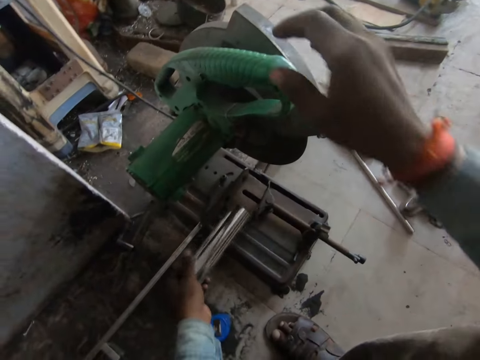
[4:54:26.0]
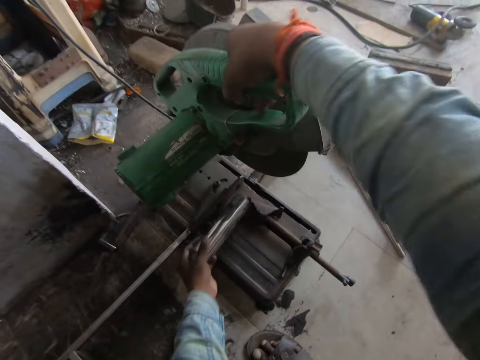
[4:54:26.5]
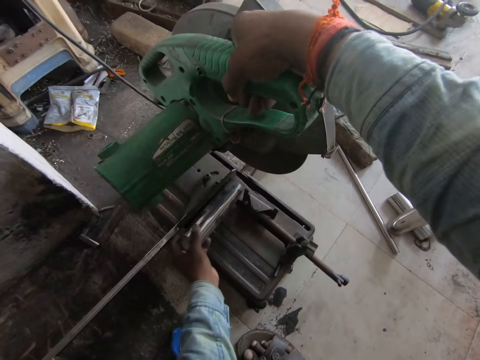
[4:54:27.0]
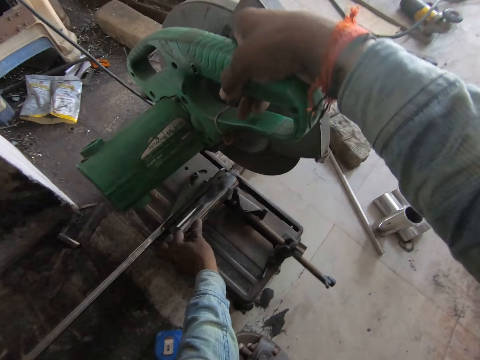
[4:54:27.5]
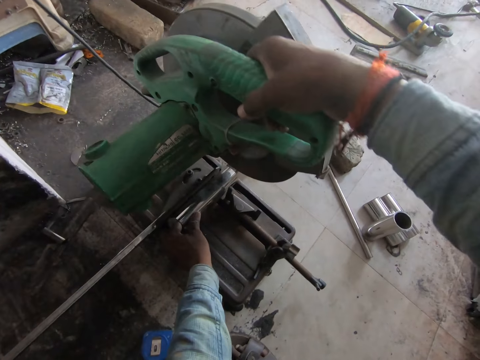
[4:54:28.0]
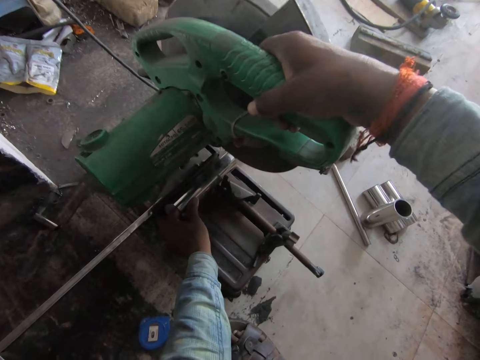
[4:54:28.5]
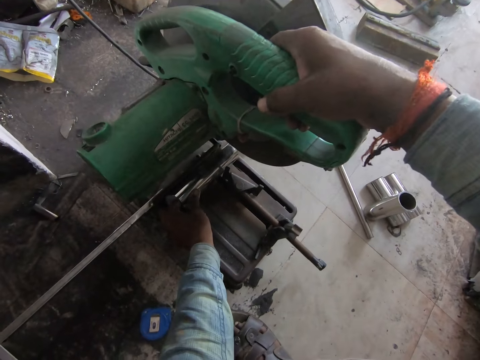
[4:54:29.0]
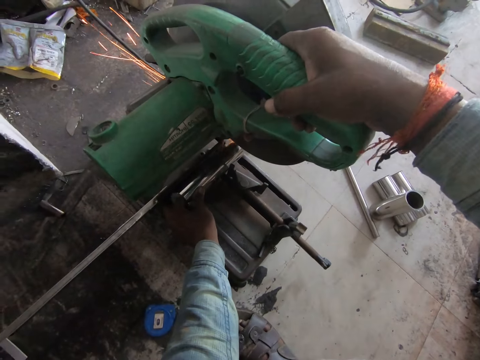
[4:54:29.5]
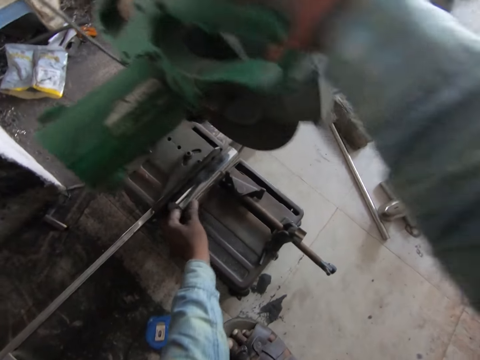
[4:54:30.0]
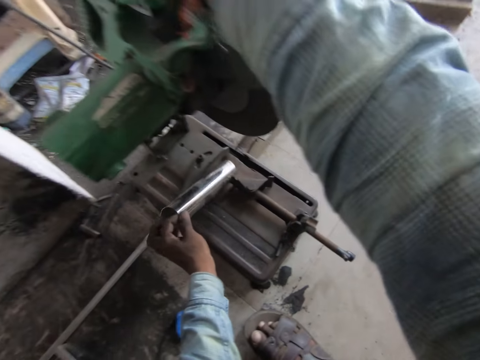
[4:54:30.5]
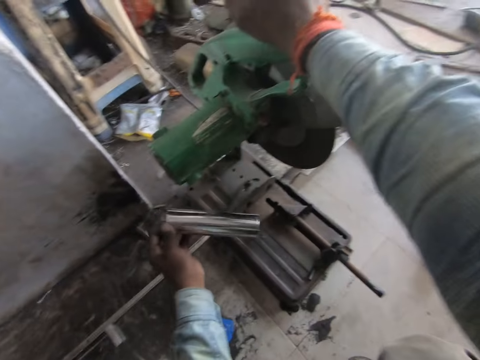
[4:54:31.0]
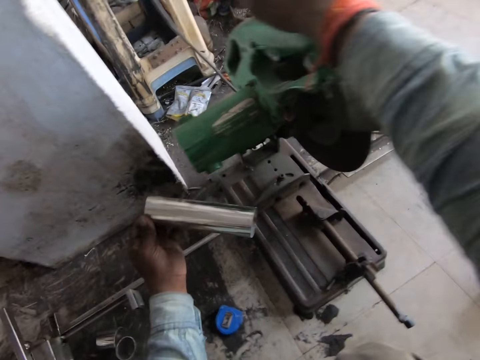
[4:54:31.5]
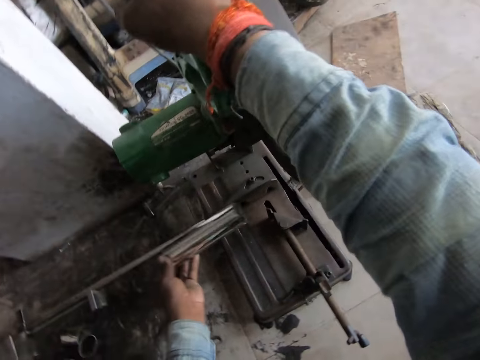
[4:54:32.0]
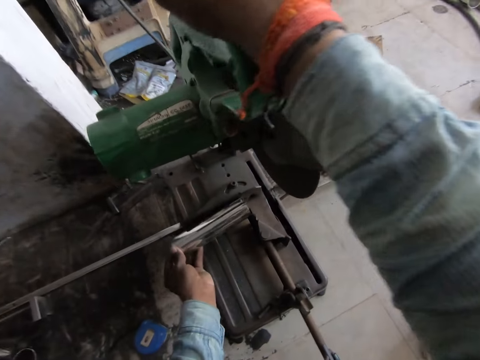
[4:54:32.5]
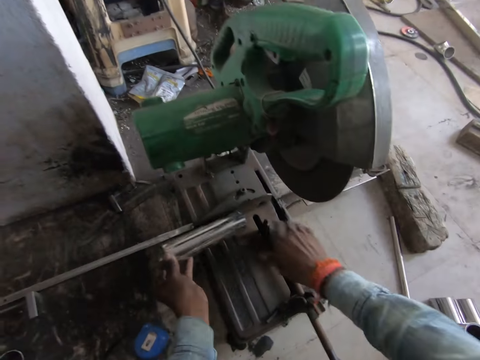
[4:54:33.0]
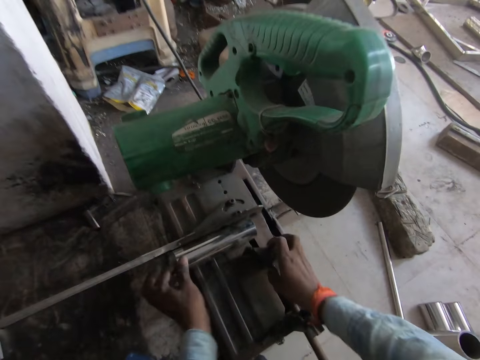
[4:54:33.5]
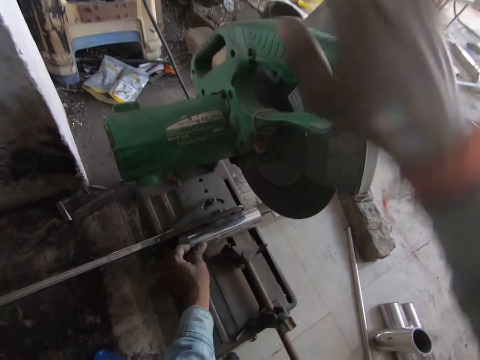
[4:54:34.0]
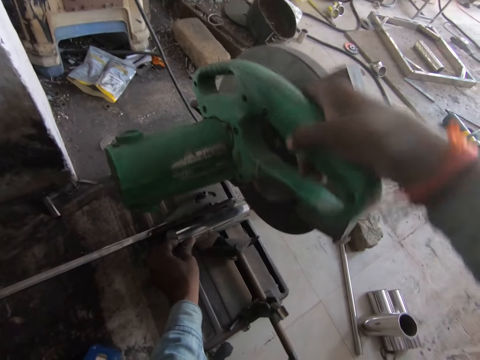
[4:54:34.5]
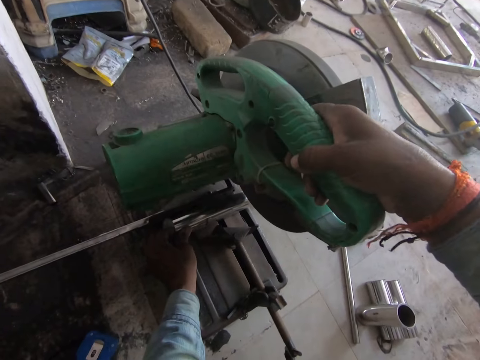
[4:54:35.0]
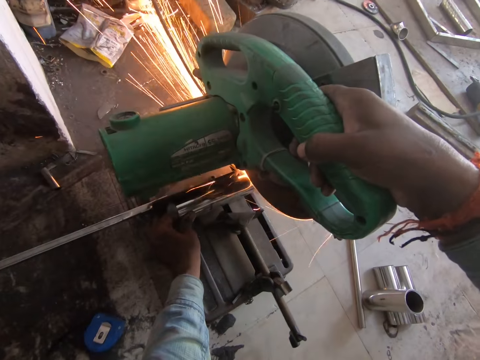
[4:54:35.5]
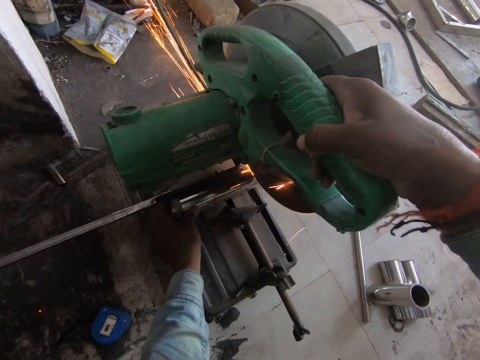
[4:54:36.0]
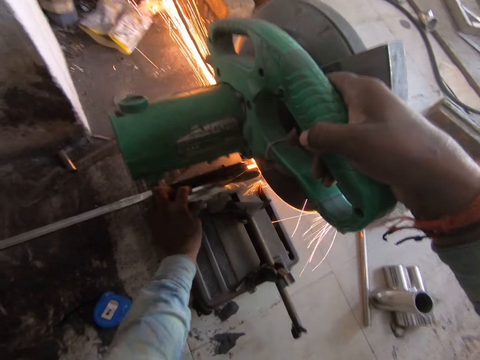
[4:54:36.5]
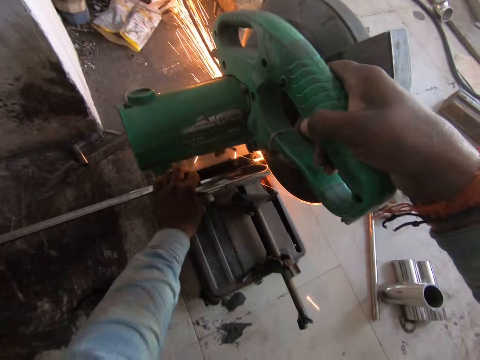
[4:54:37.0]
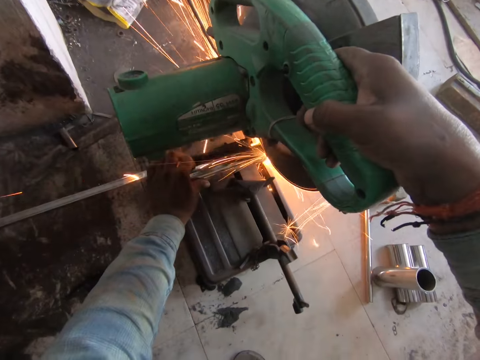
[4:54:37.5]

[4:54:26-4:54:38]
The camera wearer holds the steel pole with his left hand. He holds the handle of the cut-off saw with his right hand. He pushes an adjustable vice on the table of the cut-off saw with the steel pole in his left hand. He places the metal on the holder. He adjusts the steel pole on the table of the cut-off saw with his left hand. He moves the cut-off wheel with his right hand. He adjusts the cutter. He cuts the steel pole on the table of the cut-off saw with the cut-off wheel in his right hand. He lifts the steel pole from the table of the cut-off saw with his left hand. He places the steel pole on the table of the cut-off saw with his right hand. He places the steel pole on the table of the cut-off saw with his left hand. He adjusts the adjustable vice on the table of the cut-off saw with his right hand. He adjusts the cutter. He holds the handle of the cut-off saw with his right hand. He moves the cut-off wheel with his right hand. He cuts the steel pole on the table of the cut-off saw with the cut-off wheel in his right hand. He adjusts his left hand on the steel pole on the table of the cut-off saw.

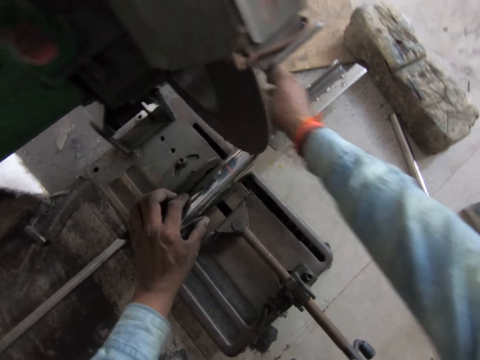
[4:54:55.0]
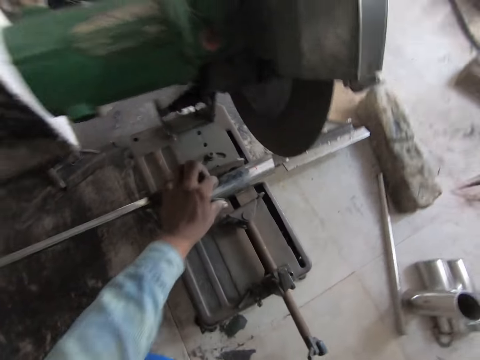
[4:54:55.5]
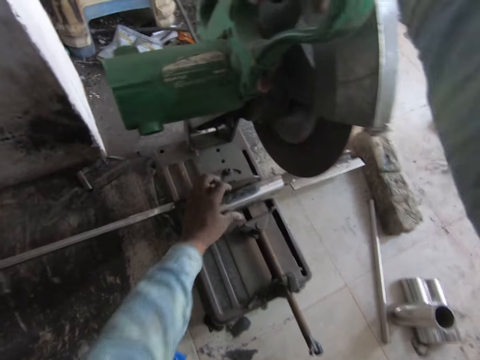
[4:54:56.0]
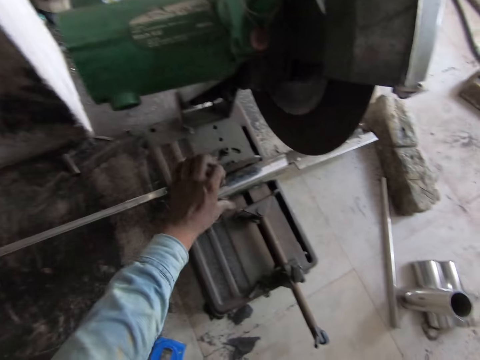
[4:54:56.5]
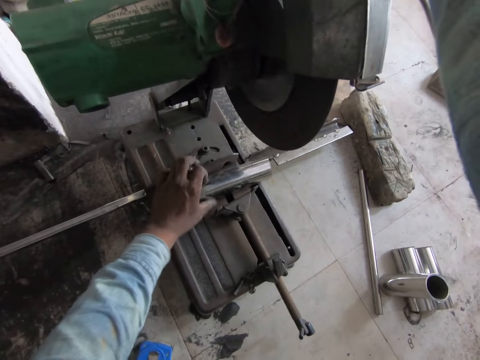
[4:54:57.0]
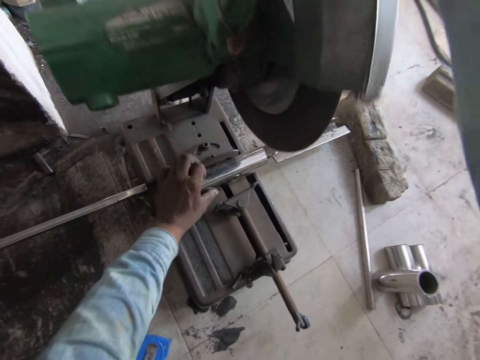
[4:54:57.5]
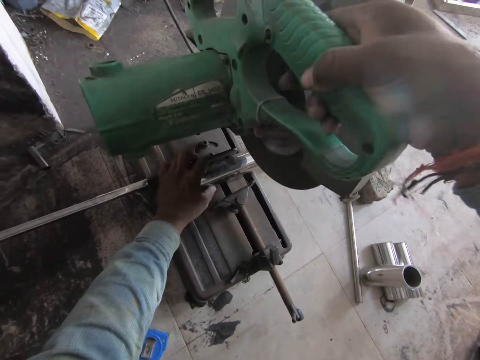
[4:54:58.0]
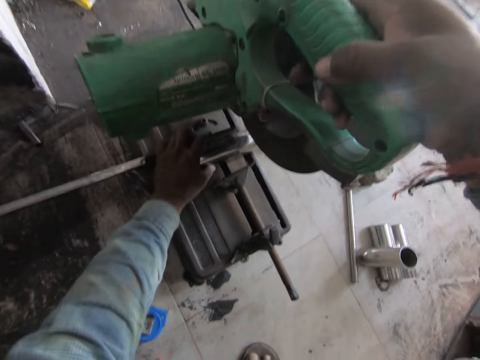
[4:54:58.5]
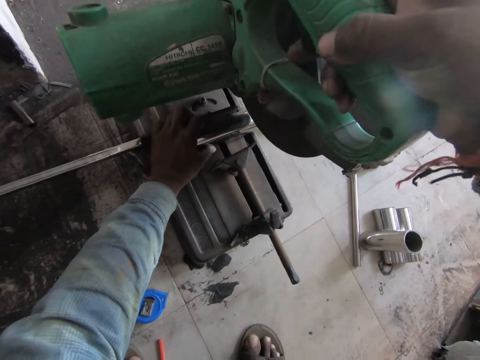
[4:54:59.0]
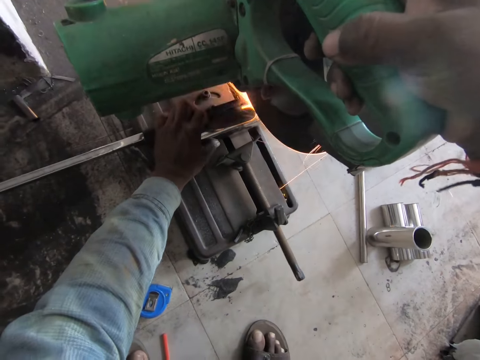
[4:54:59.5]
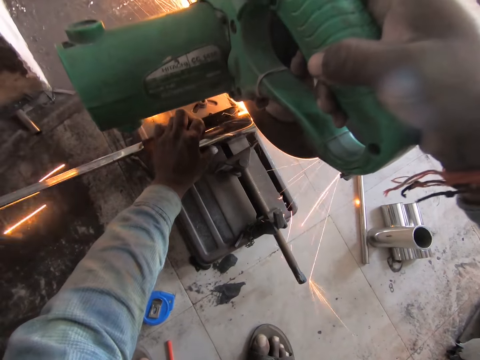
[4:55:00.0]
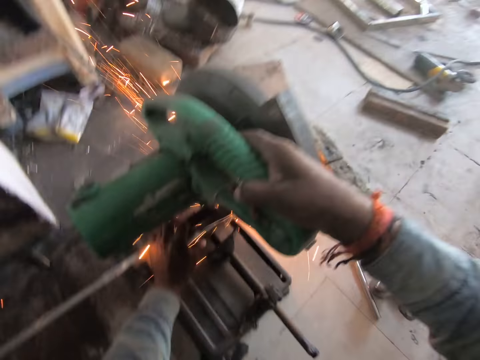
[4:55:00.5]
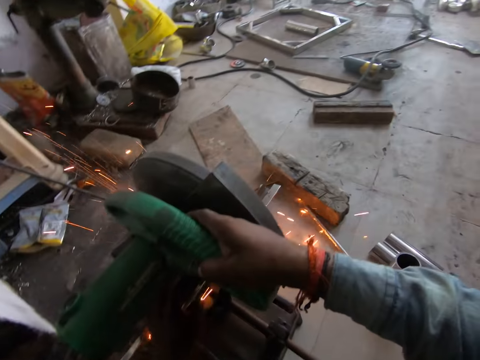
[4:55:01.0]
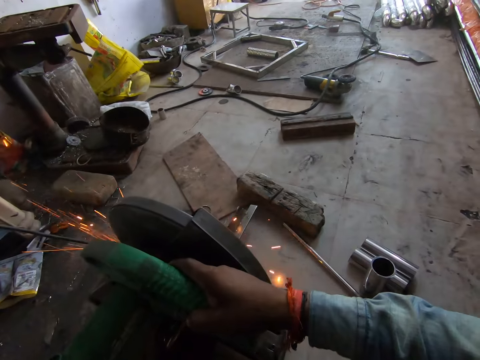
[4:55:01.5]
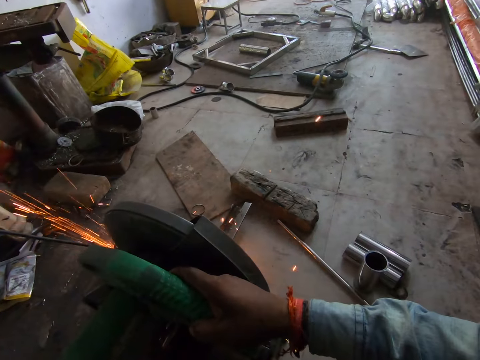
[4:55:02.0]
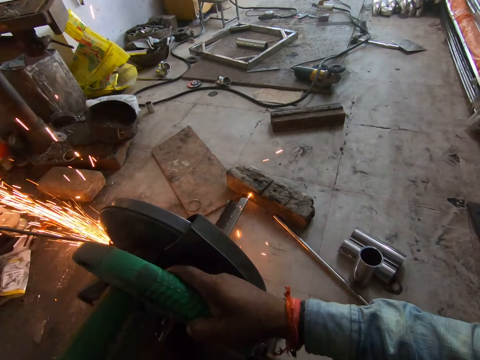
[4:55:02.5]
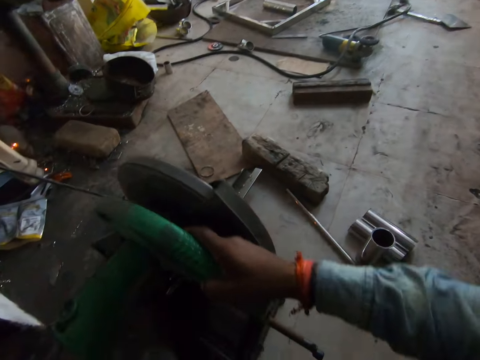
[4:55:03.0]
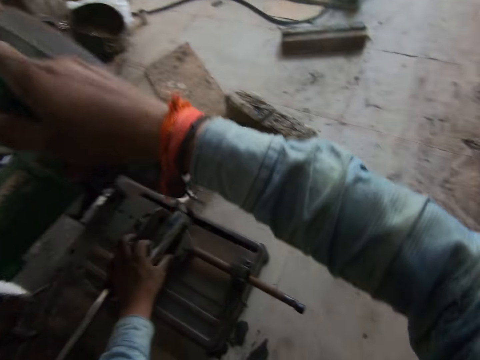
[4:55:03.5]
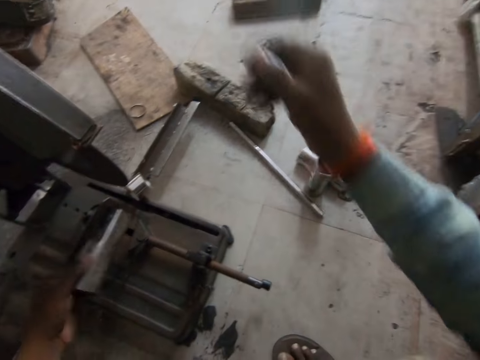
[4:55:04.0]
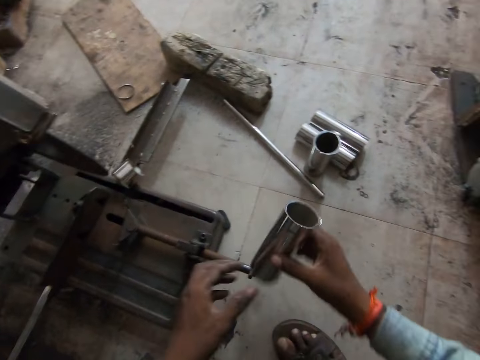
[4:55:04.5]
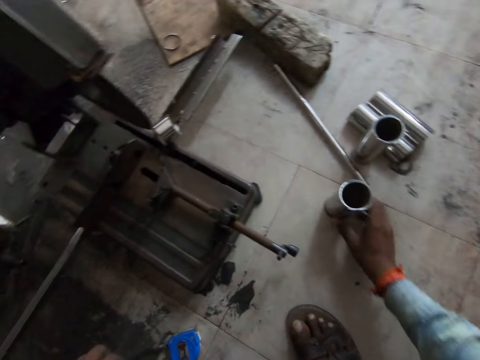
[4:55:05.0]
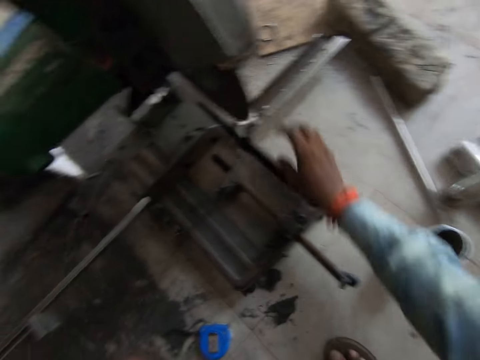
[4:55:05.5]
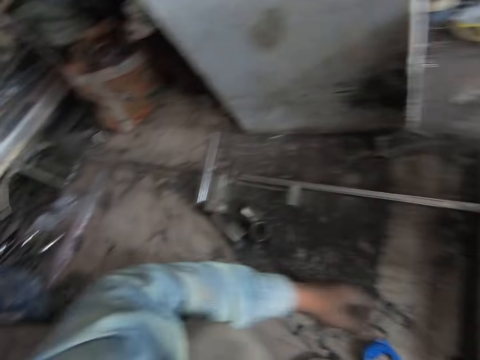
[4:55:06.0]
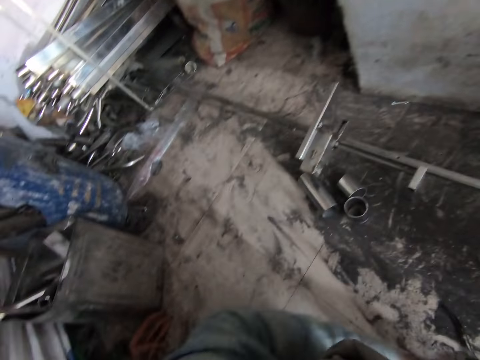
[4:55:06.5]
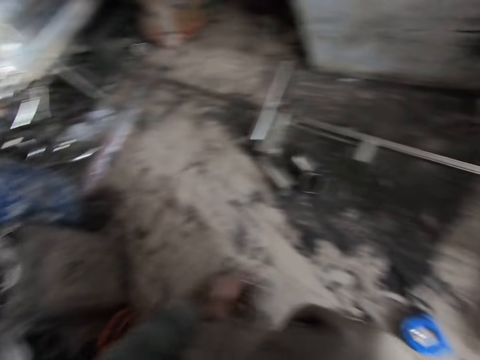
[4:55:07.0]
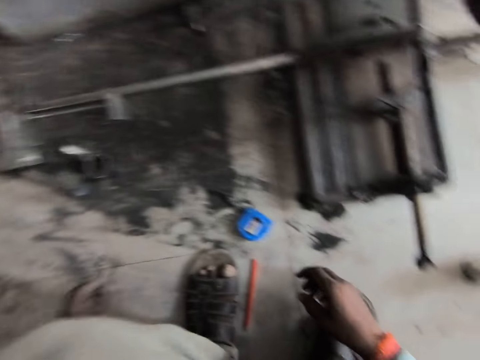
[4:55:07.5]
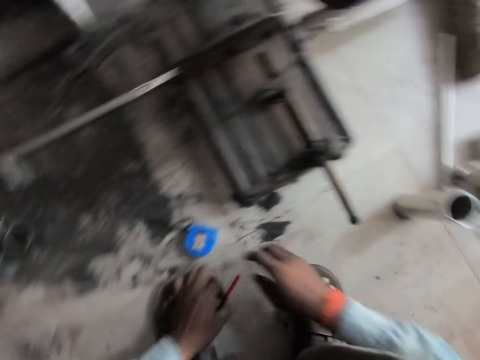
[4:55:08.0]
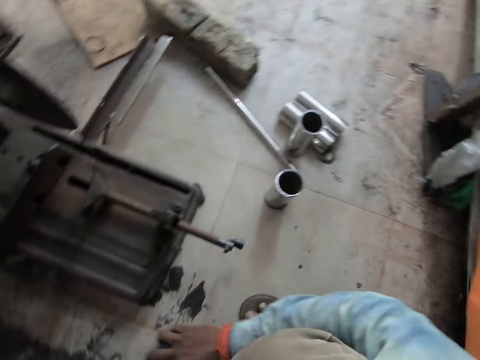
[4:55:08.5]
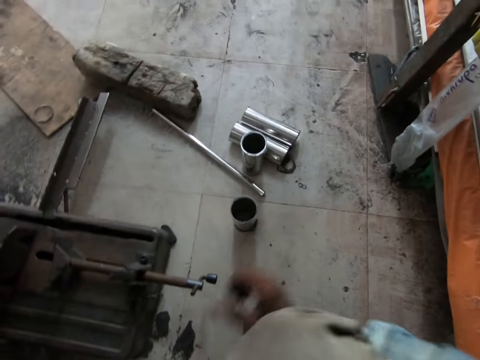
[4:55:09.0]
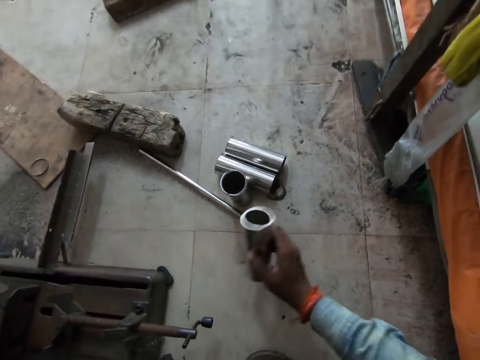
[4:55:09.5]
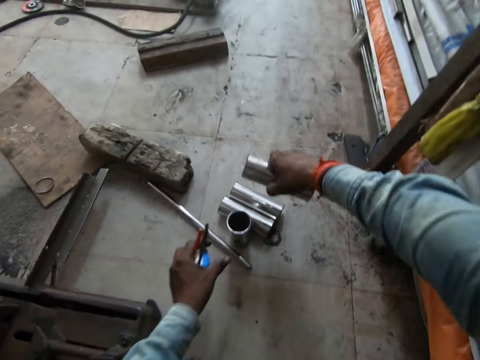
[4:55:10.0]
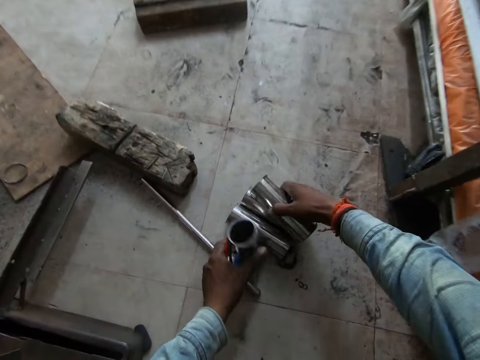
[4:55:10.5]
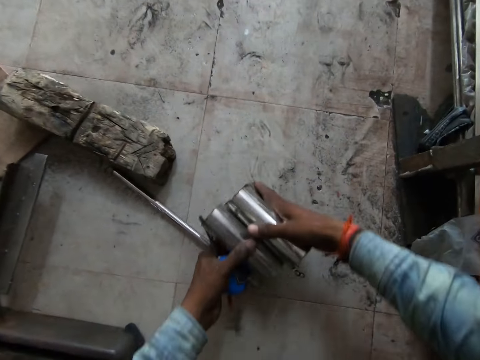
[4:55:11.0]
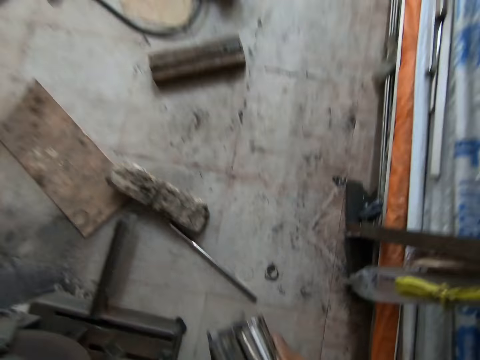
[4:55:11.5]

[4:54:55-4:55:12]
The camera wearer holds the handle of the cut-off saw with his right hand. He removes his left hand from the steel pole on the table of the cut-off saw. He cuts the piece of metal in his left hand with the miter saw in his right hand. He removes a piece of metal from the miter saw with his left hand. He drops the piece of metal on the floor with his right hand. He lifts the pencil from the floor with his left hand. He picks the piece of metal from the floor with his right hand. He lifts pieces of metals from the floor with both hands.
